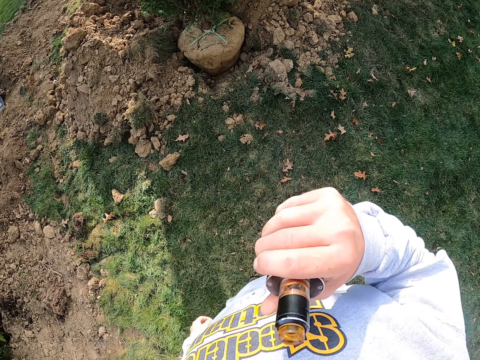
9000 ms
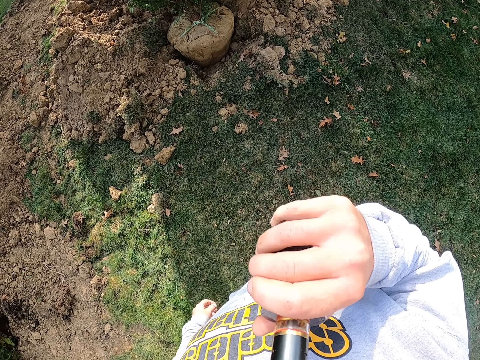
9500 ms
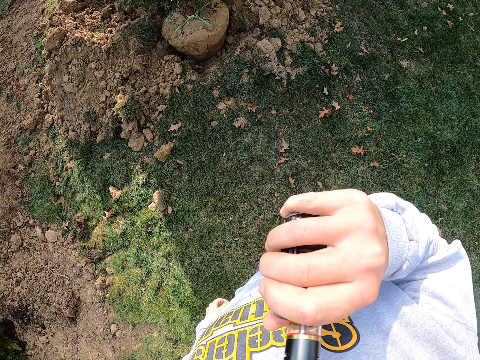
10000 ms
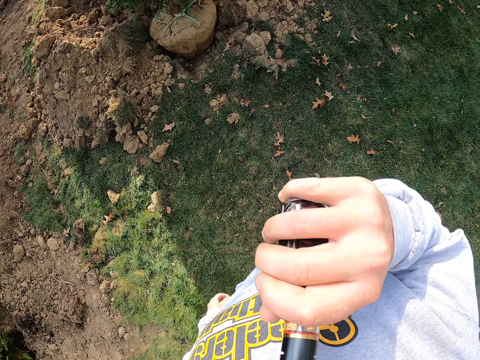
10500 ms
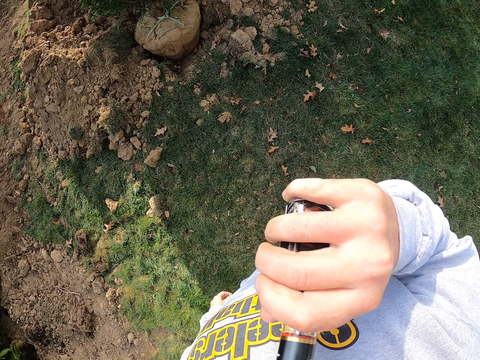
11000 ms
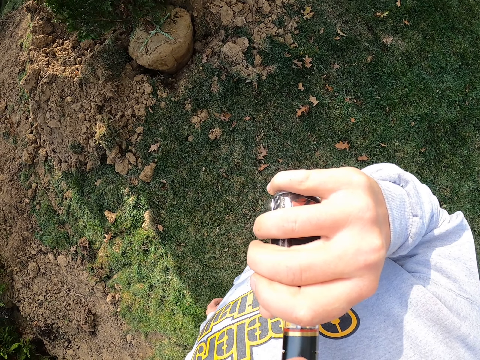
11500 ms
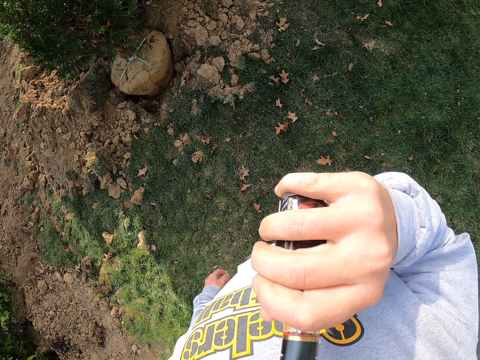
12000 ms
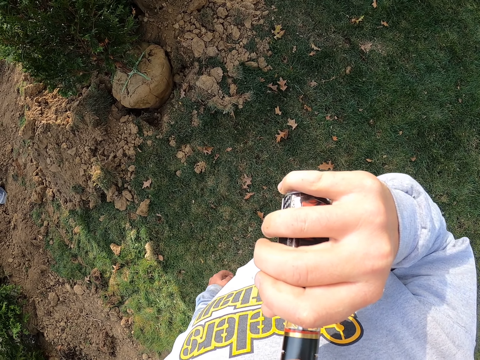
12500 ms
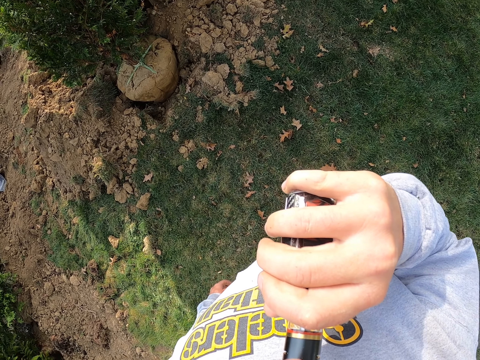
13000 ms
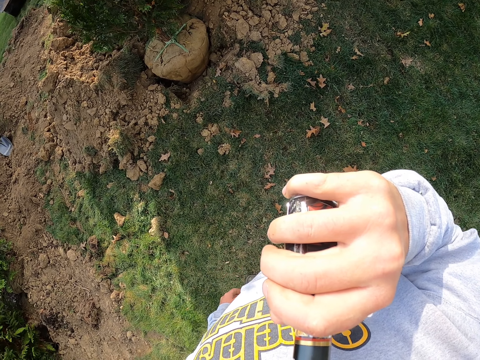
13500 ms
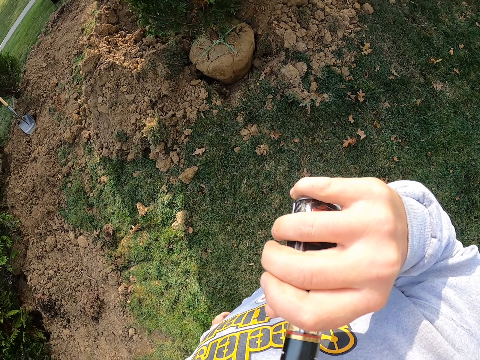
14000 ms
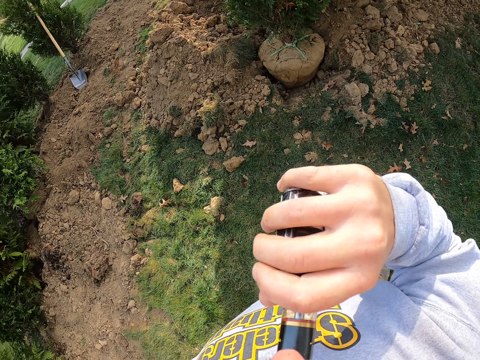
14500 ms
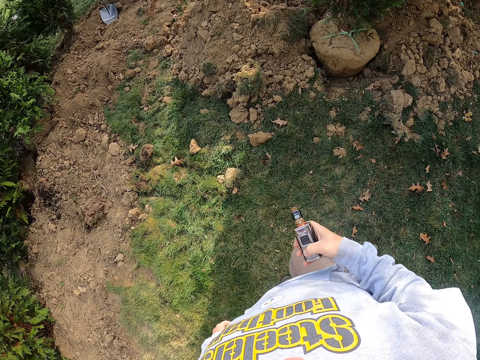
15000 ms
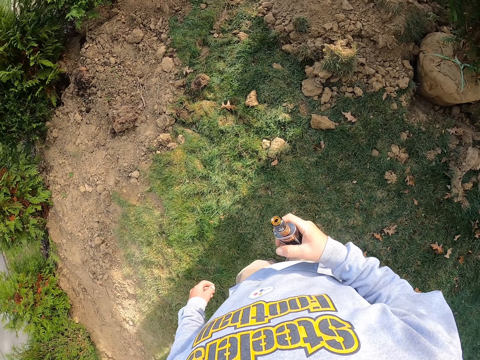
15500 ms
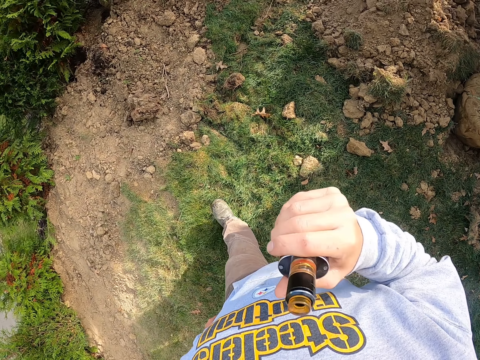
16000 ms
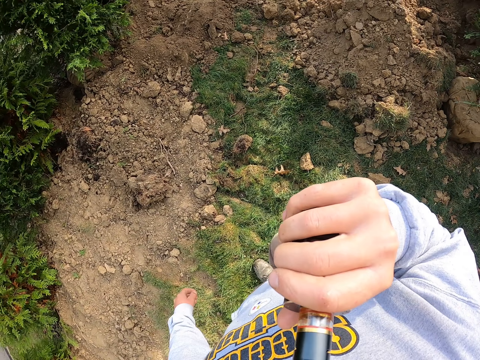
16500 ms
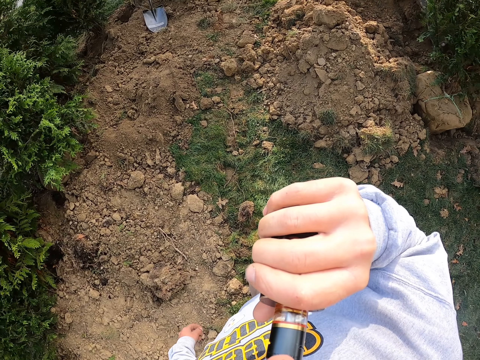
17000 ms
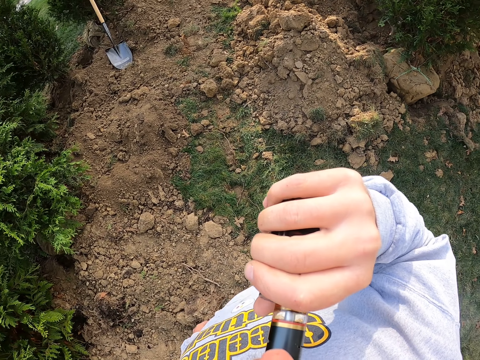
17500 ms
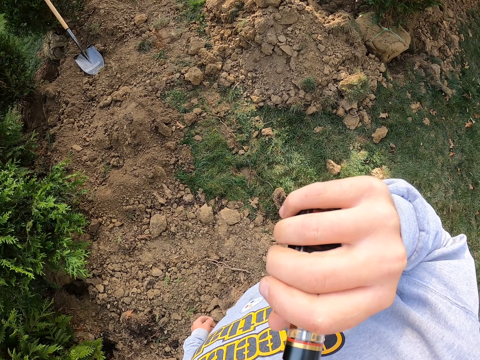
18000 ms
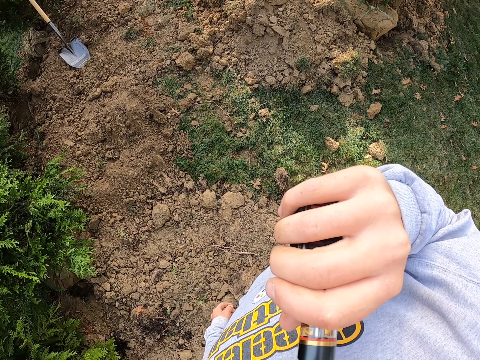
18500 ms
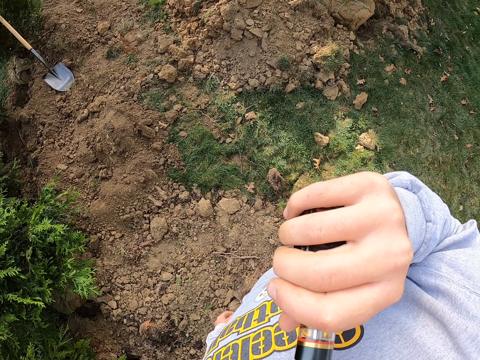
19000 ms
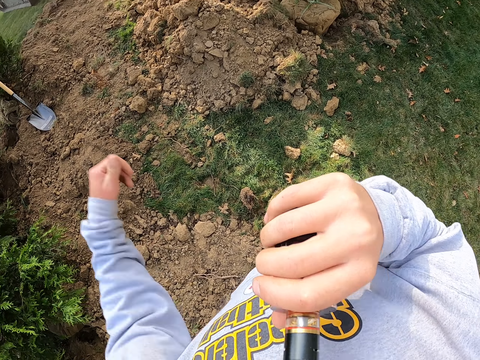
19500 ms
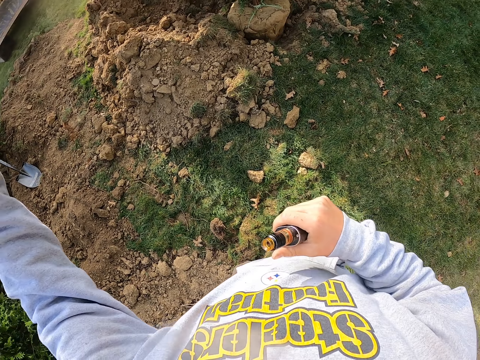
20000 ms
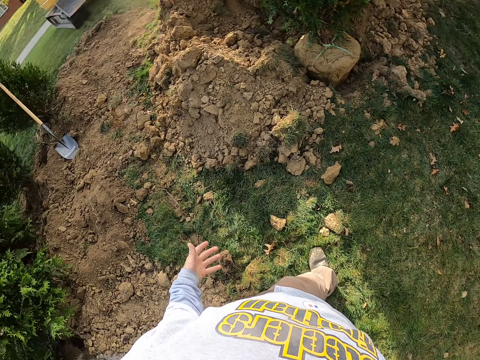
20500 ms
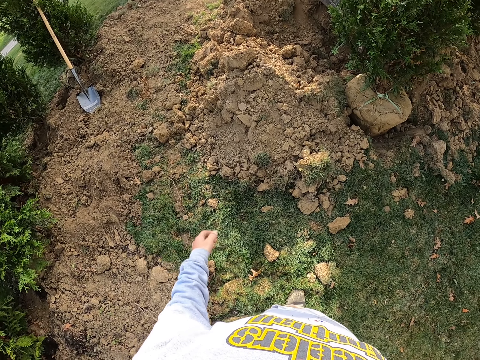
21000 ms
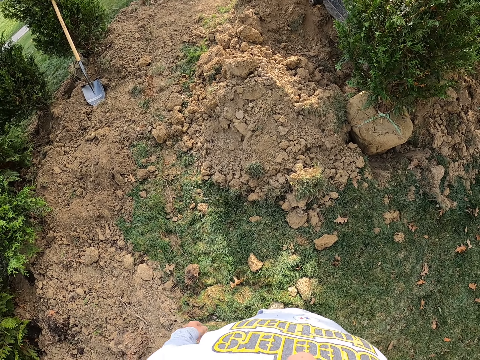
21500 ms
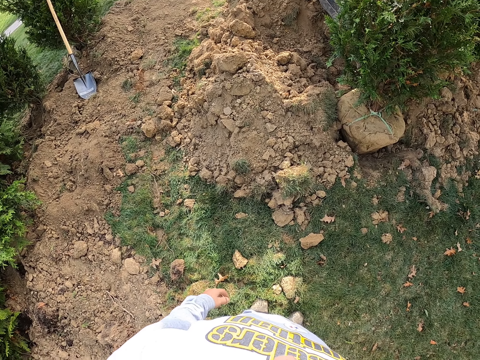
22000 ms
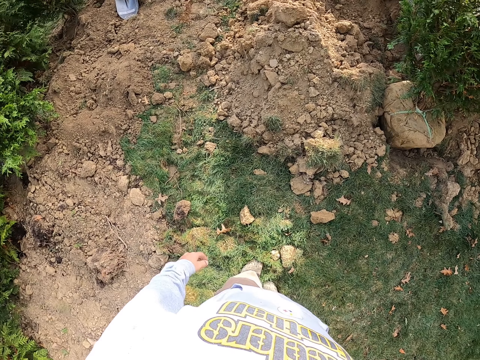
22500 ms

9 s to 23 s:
The camera wearer smokes the vape. They move a step. They lower the vape on the hand. They walk in the compound. They smoke the vape. They stand on the soil. They move the left hand. They look around the compound.

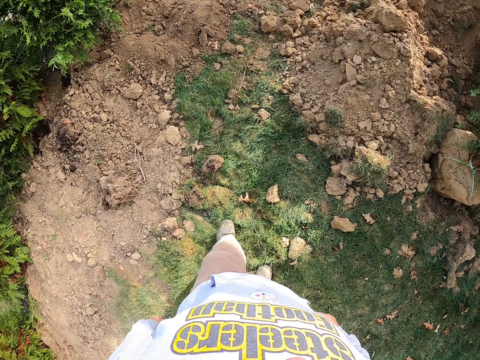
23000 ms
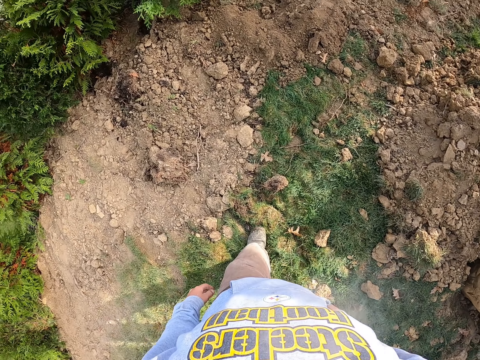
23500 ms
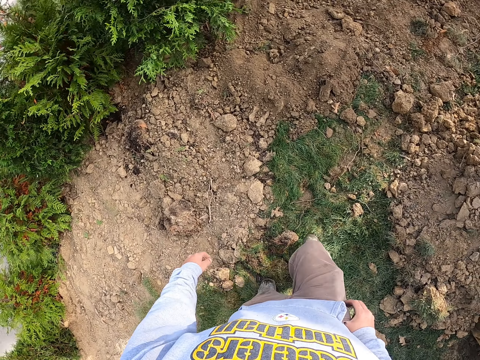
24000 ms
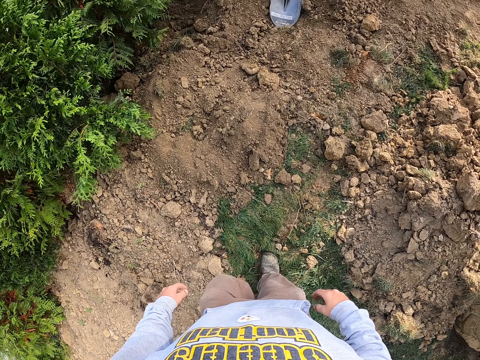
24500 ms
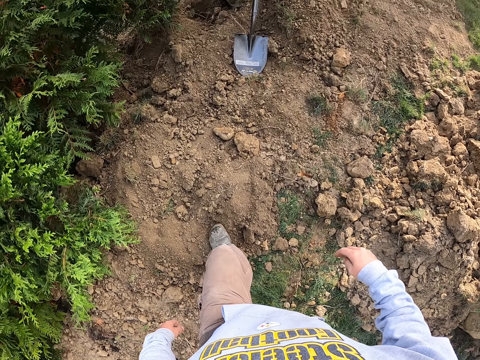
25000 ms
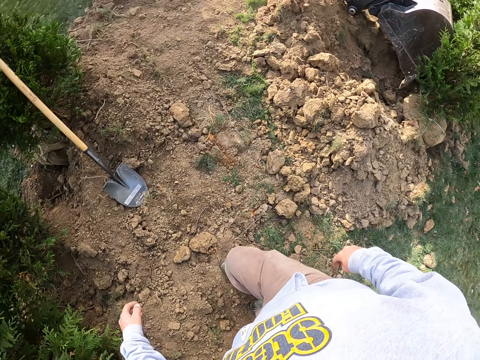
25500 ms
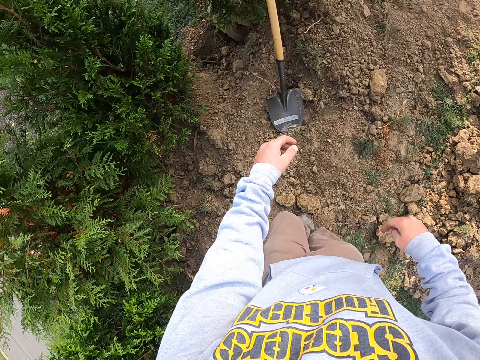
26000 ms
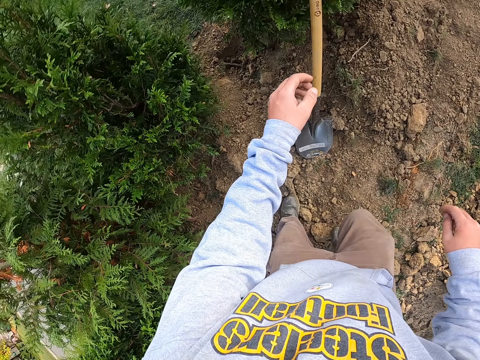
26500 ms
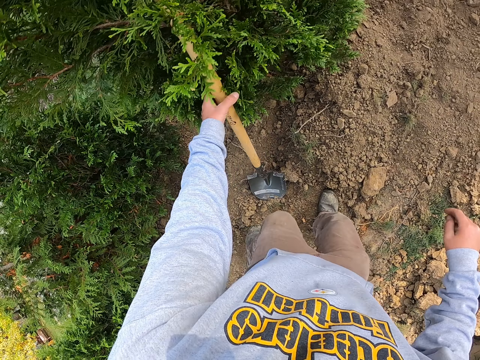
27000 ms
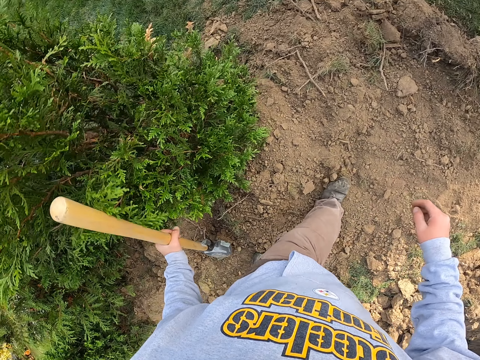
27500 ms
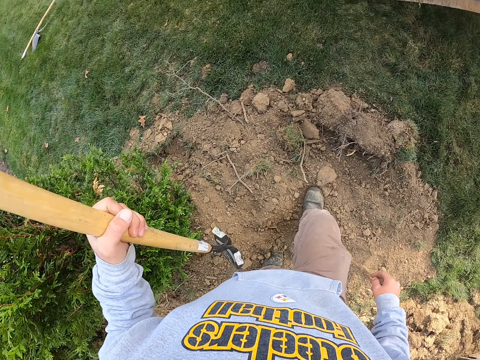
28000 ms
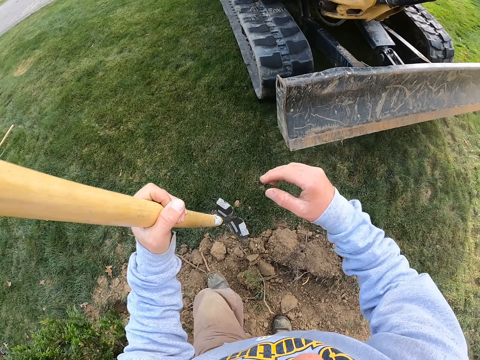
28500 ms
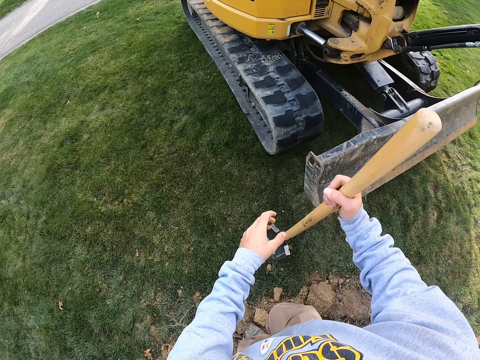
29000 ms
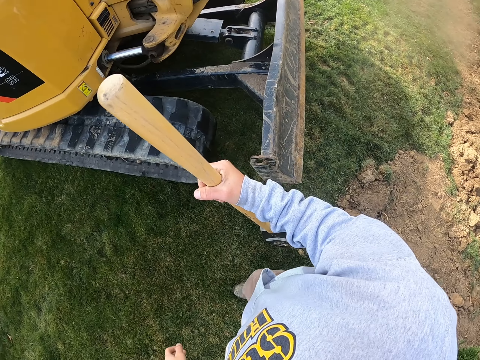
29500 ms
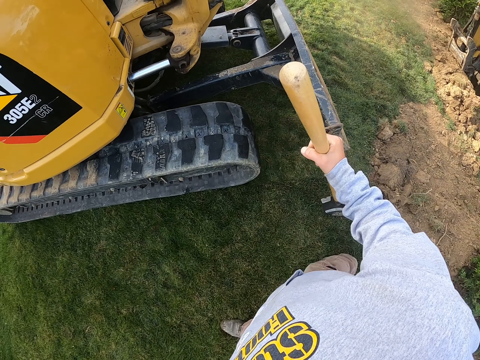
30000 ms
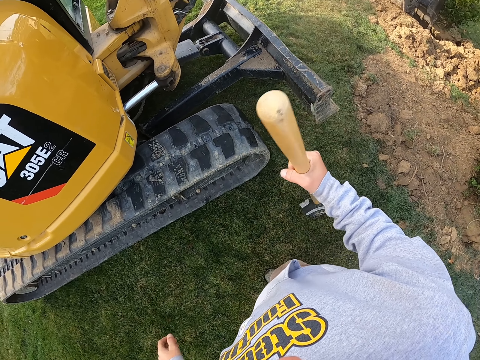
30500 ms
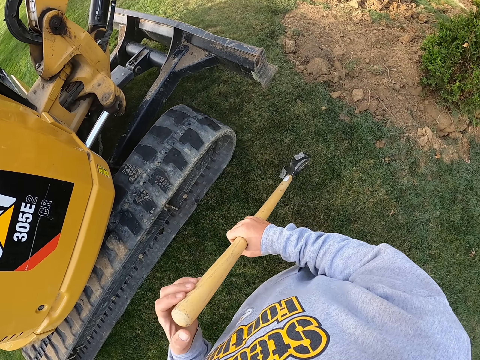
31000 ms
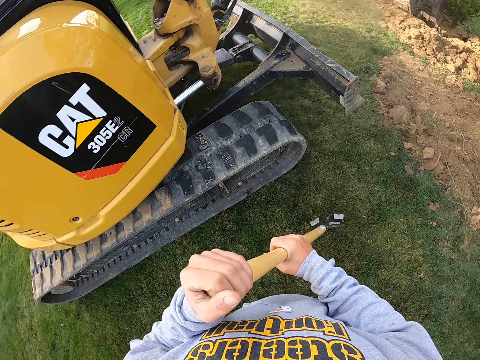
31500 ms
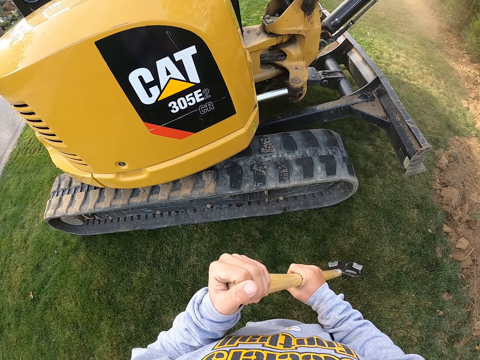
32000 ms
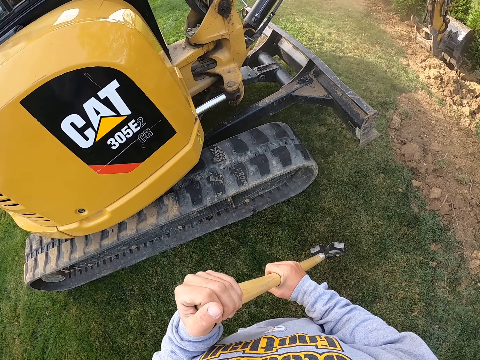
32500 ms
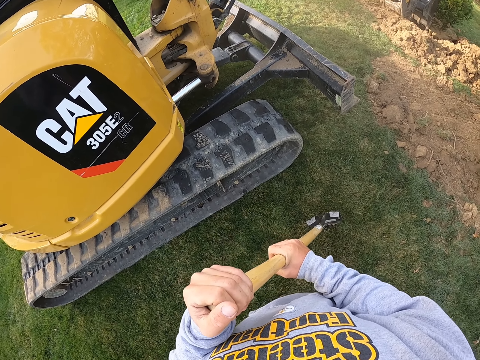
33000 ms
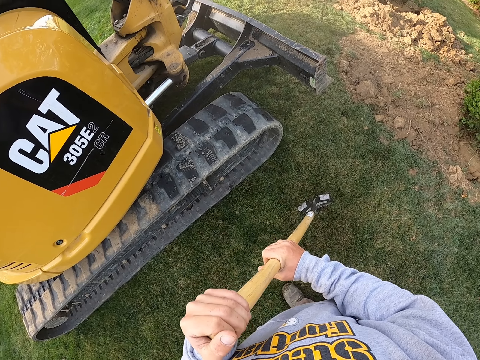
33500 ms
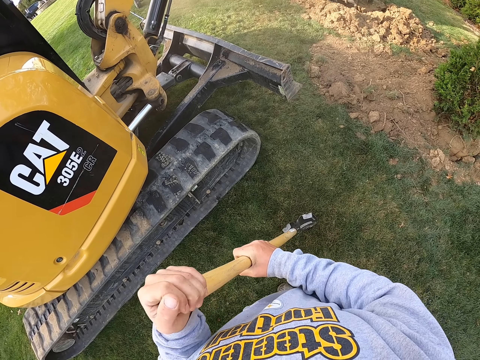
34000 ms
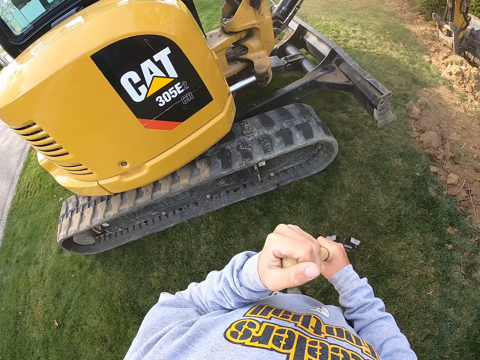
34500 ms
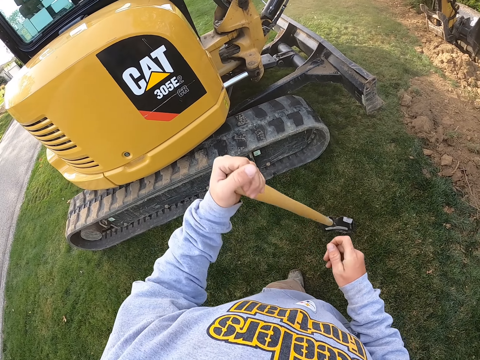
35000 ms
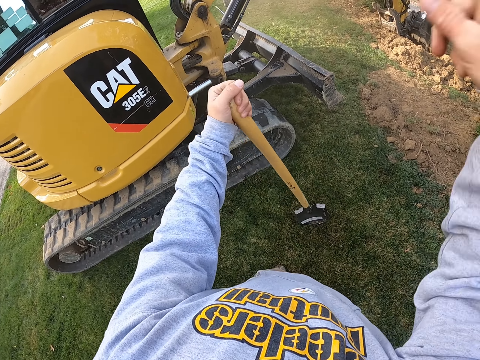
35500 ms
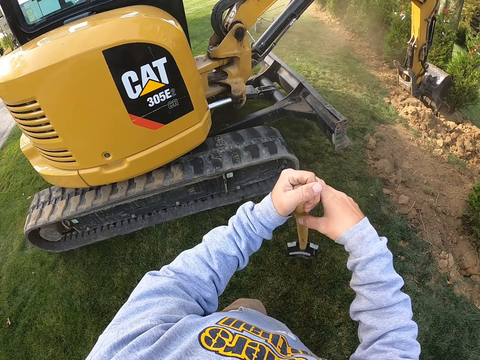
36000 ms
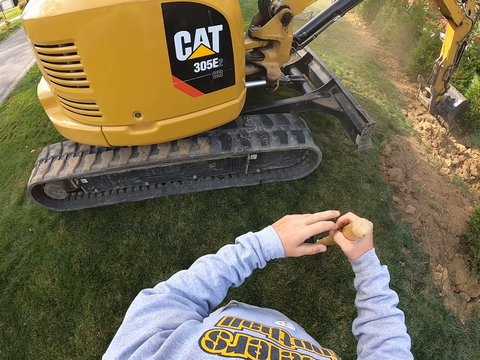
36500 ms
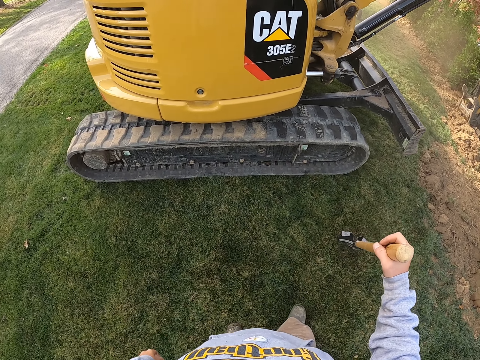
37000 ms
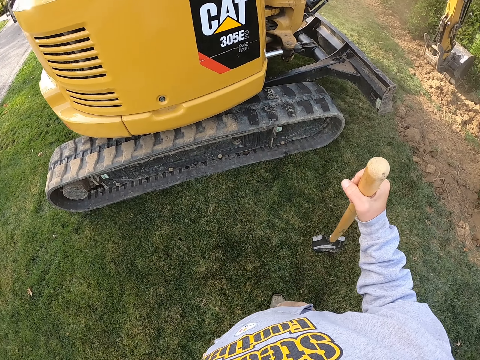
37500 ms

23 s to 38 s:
The camera wearer turns around. They walk around the compound on the soil. They take a spade. They walk around the compound. They move the spade from the left to the right hand. They look at the caterpillar. They hold the spade with both hands. They tap the spade down. They move the right hand. They hold the spade with both hands. They remove the left hand from the spade. They move the spade on the right hand.
